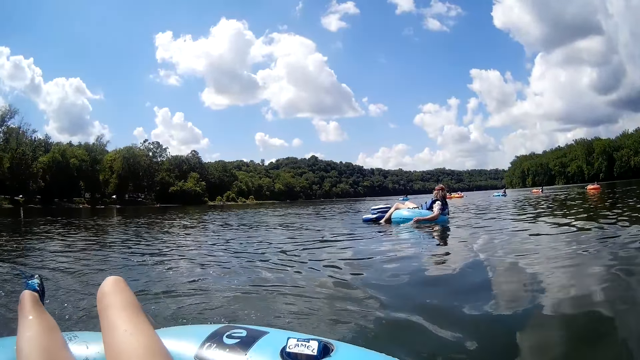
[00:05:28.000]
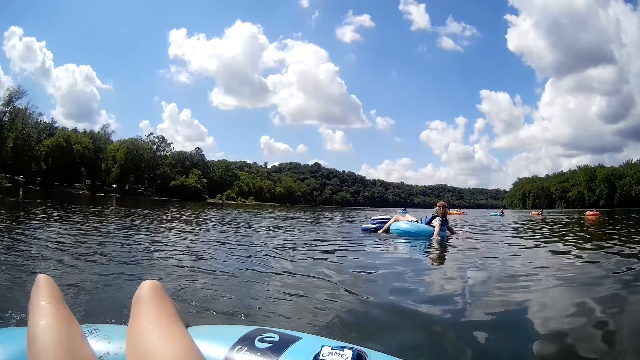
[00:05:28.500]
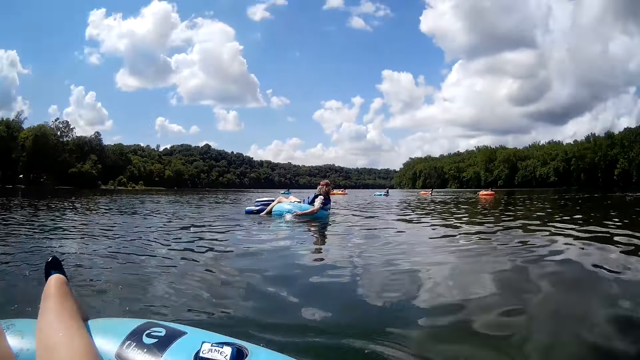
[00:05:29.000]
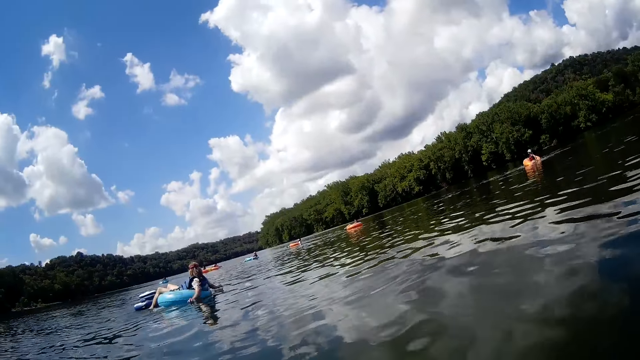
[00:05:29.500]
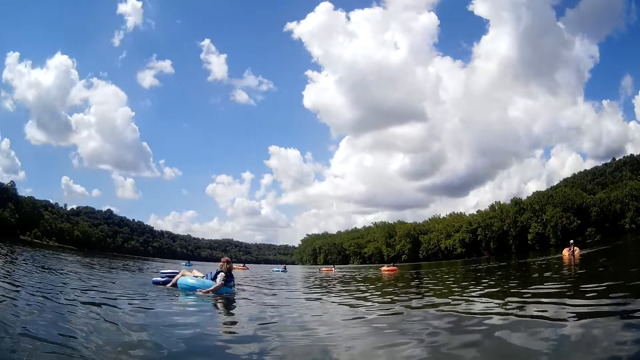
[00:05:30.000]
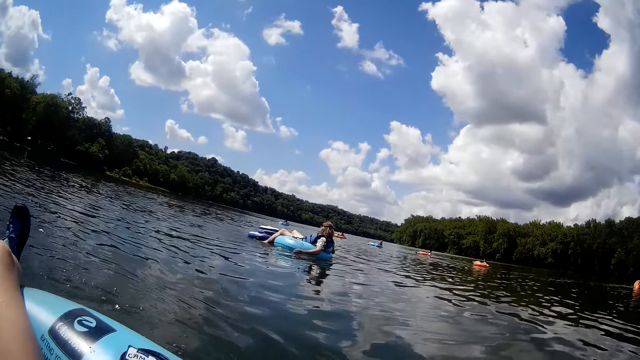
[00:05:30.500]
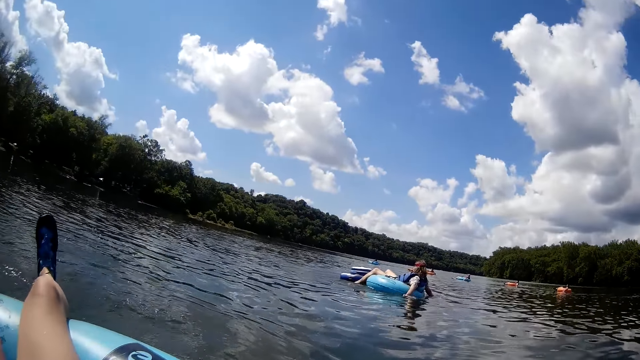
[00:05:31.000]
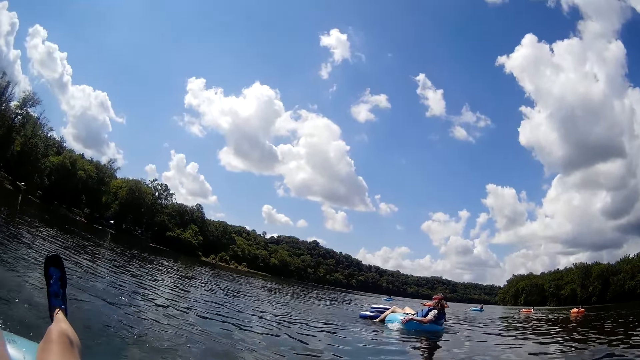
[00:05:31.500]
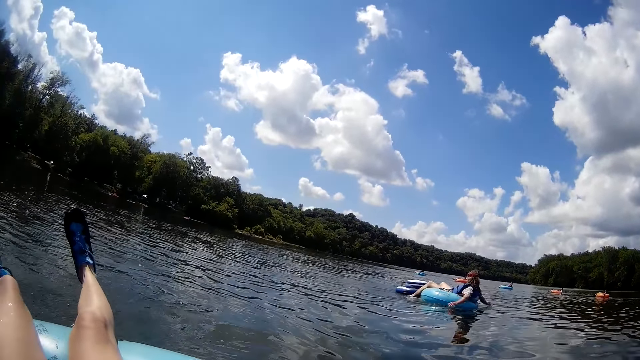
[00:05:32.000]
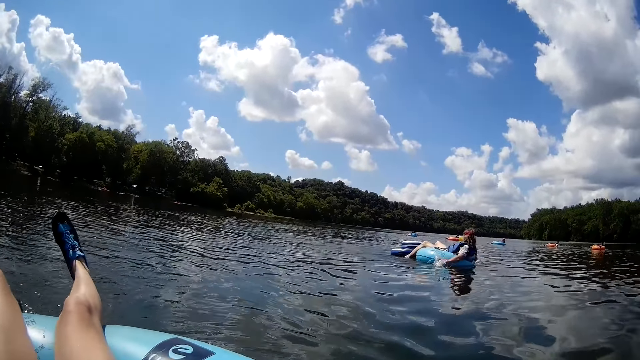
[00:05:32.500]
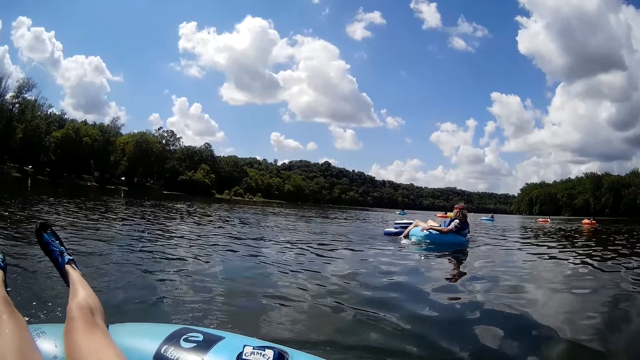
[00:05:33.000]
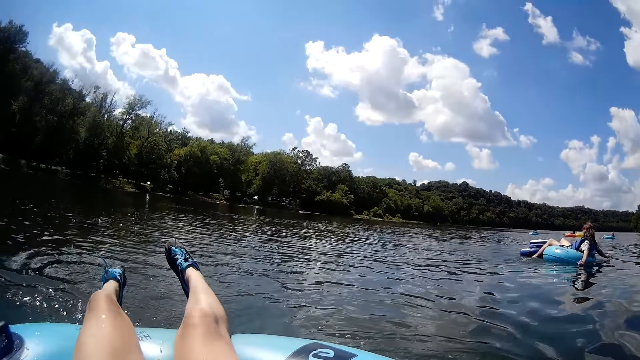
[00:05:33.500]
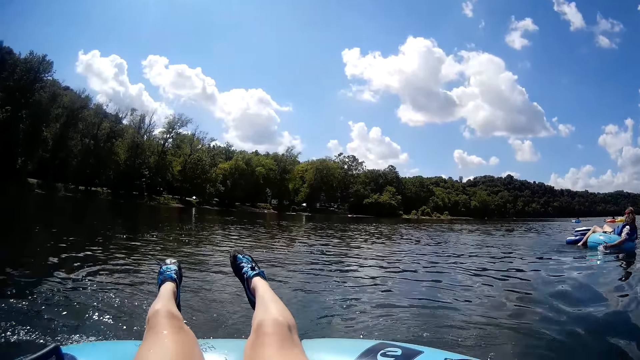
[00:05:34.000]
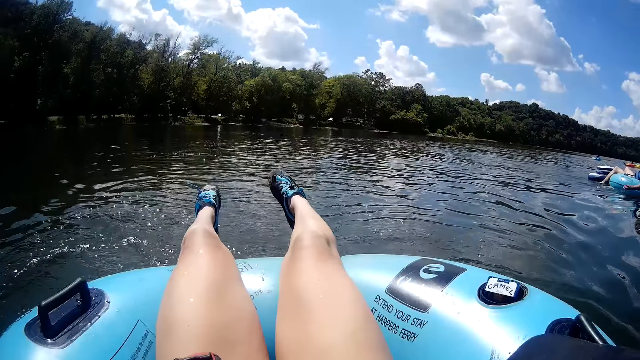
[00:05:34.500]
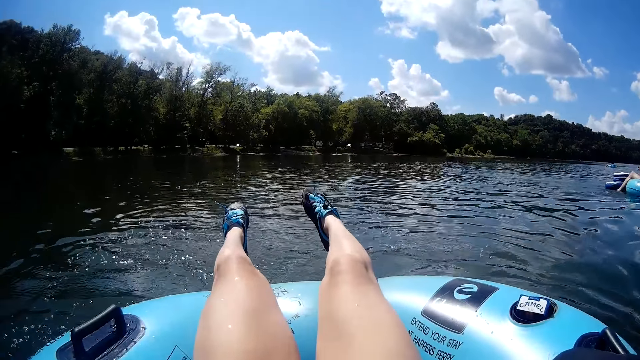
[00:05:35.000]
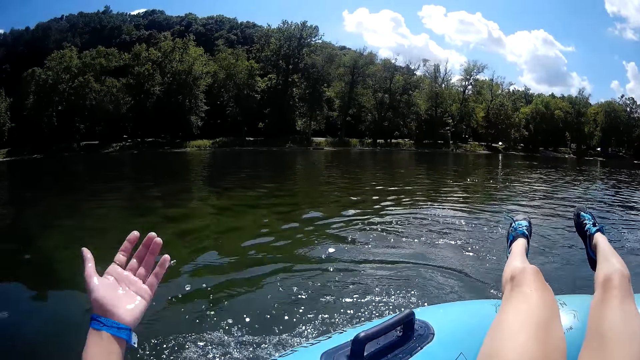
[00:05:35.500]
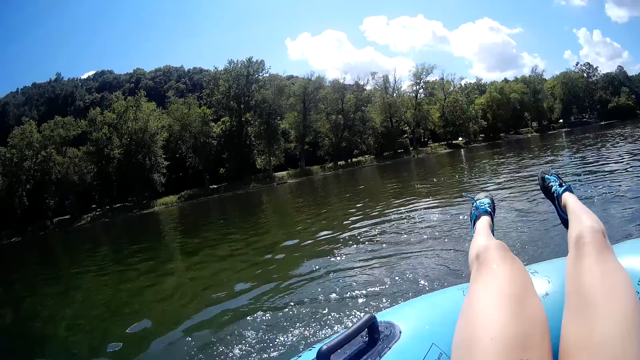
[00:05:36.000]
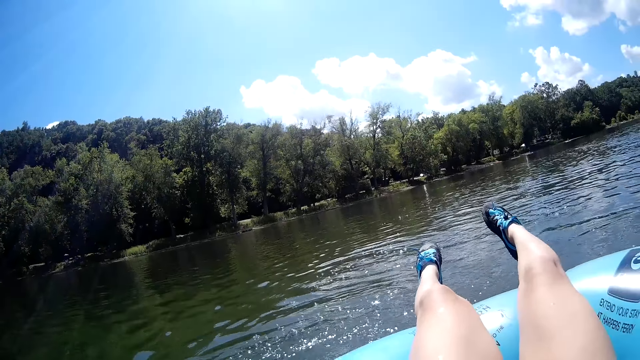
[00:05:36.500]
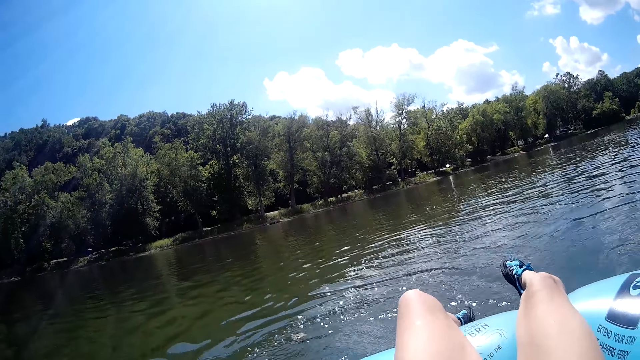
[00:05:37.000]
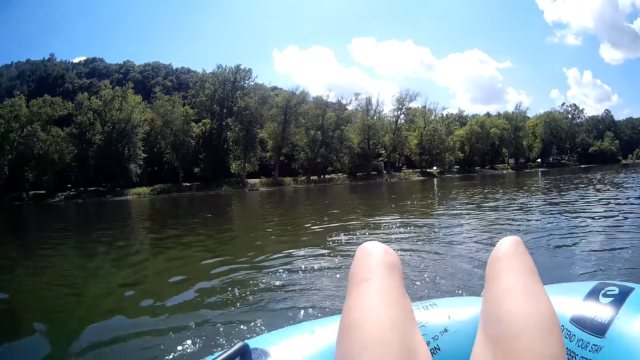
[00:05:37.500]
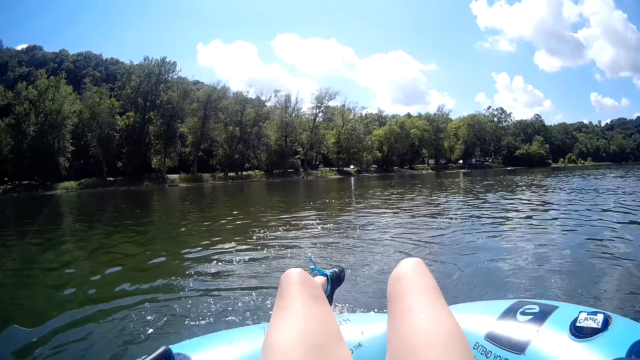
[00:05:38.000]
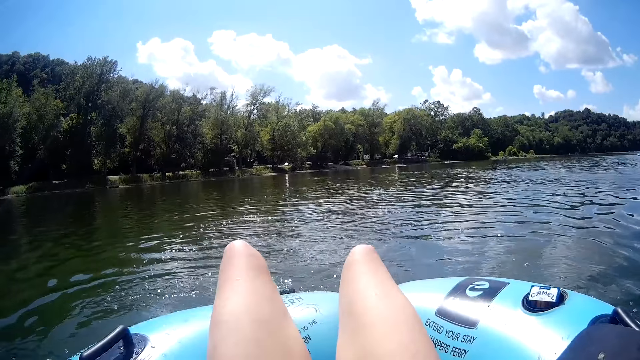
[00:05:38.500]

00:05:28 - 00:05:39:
A person moves her hands in the water. The camera wearer looks around. She paddles the water with her left hand. She moves something in the water.

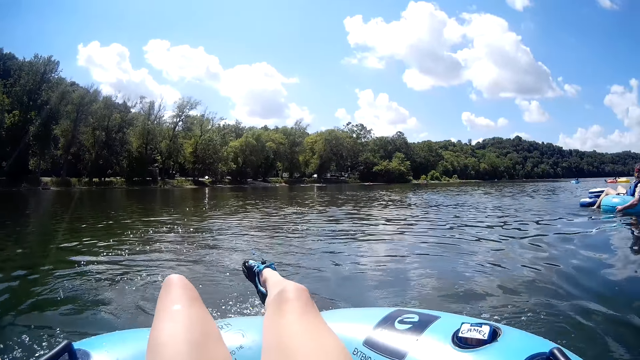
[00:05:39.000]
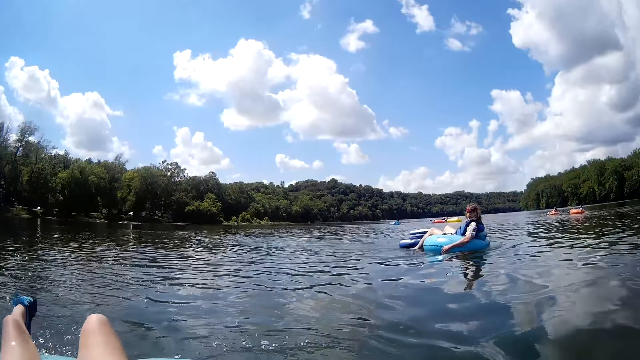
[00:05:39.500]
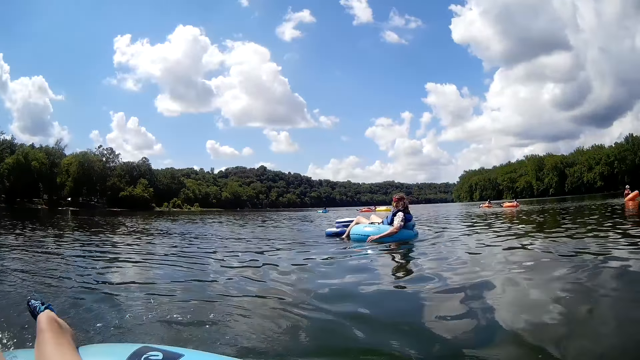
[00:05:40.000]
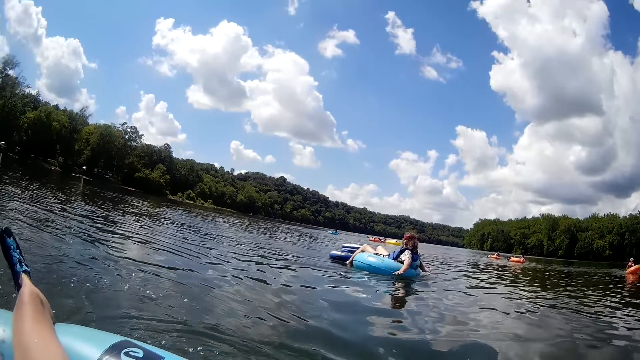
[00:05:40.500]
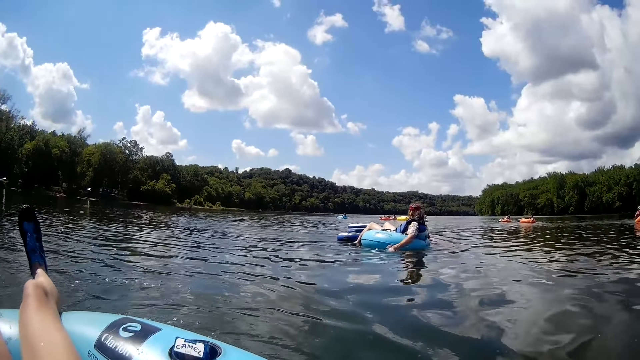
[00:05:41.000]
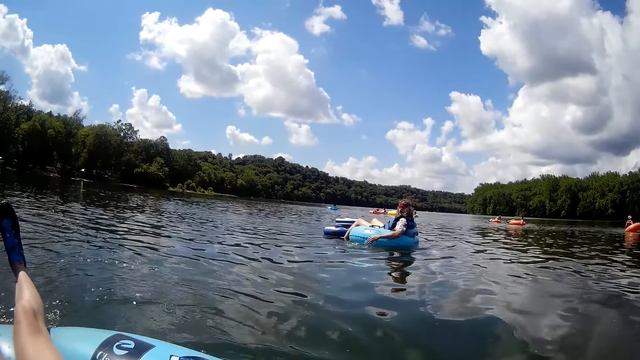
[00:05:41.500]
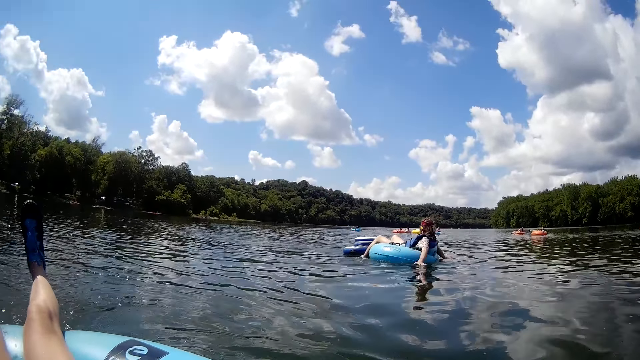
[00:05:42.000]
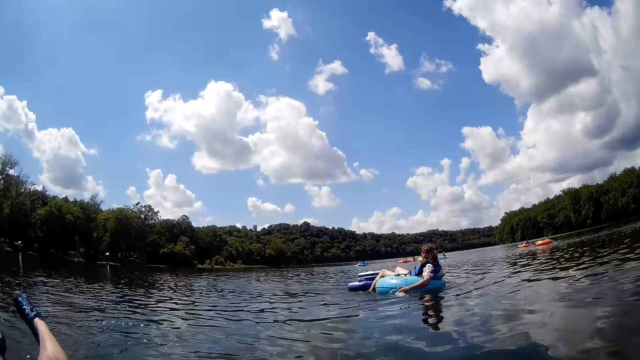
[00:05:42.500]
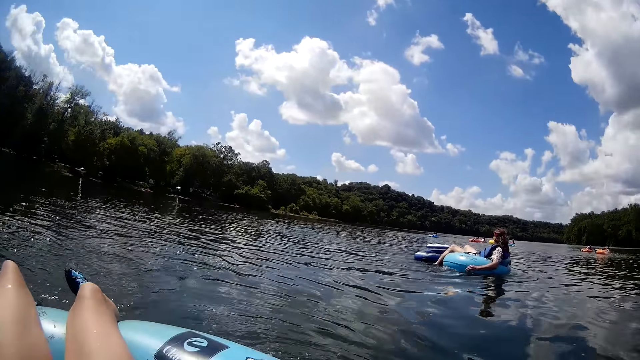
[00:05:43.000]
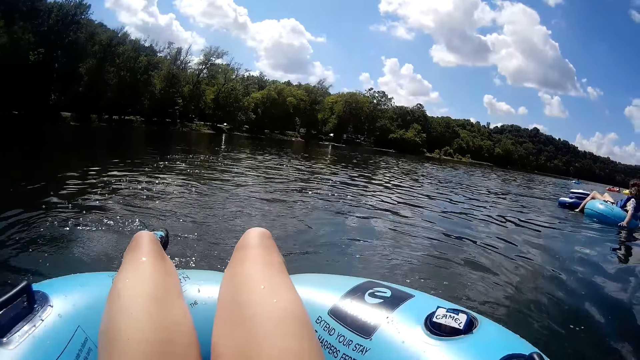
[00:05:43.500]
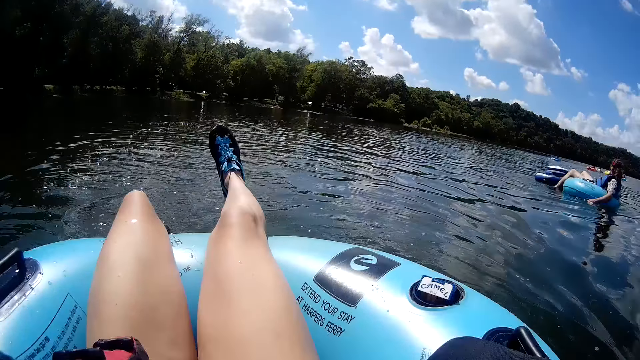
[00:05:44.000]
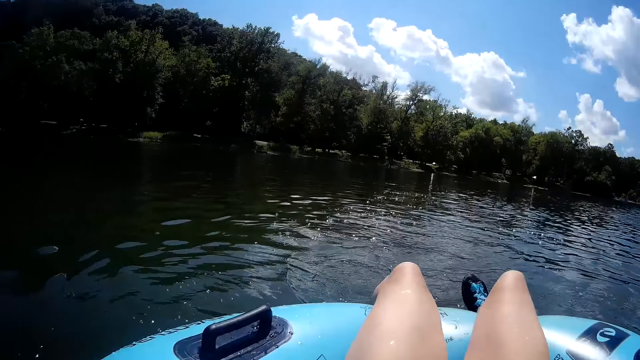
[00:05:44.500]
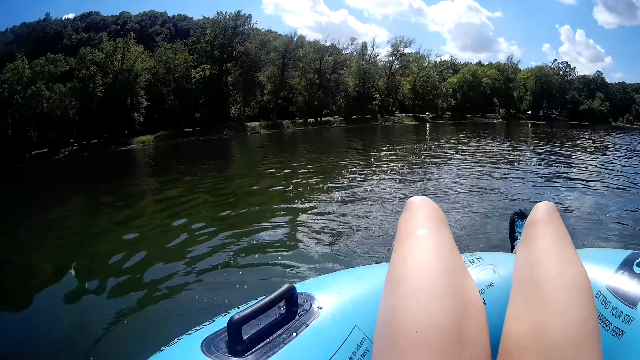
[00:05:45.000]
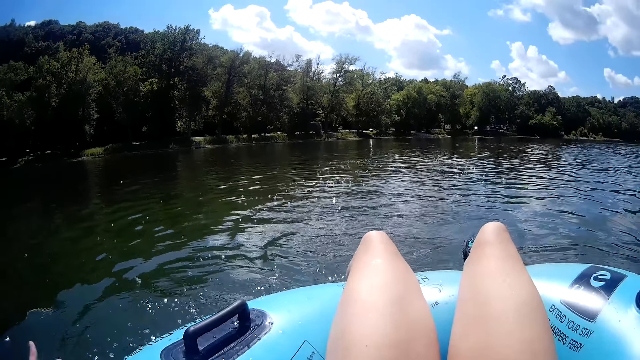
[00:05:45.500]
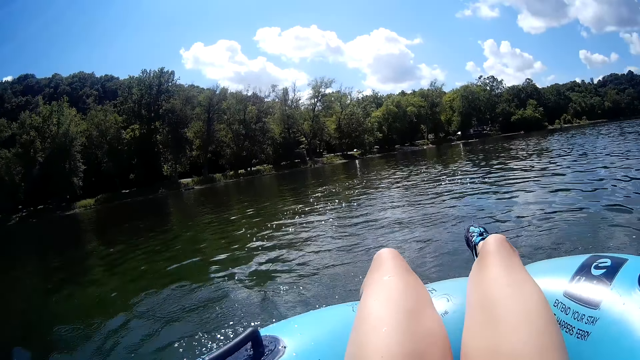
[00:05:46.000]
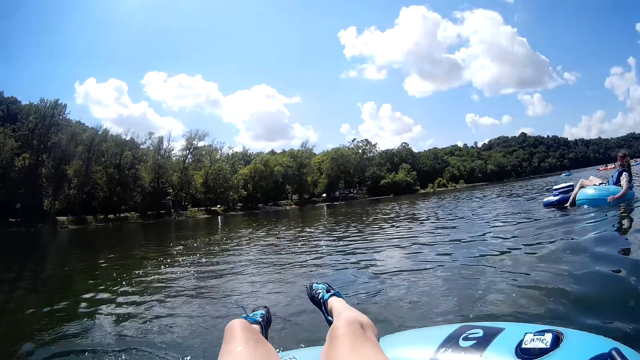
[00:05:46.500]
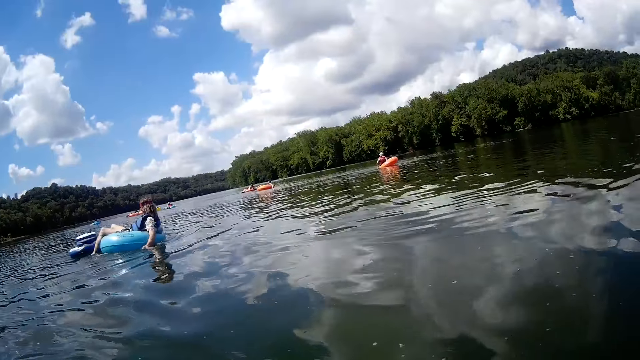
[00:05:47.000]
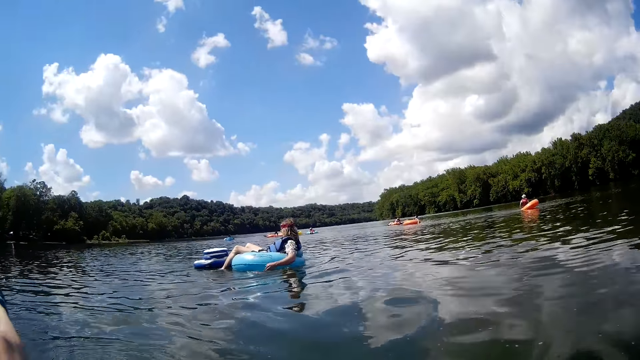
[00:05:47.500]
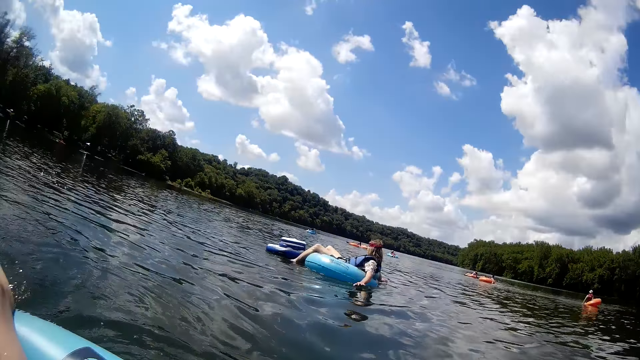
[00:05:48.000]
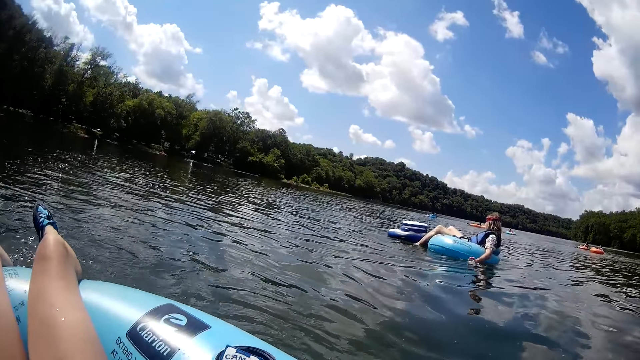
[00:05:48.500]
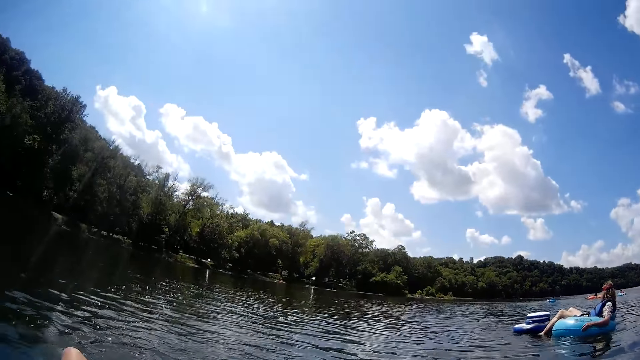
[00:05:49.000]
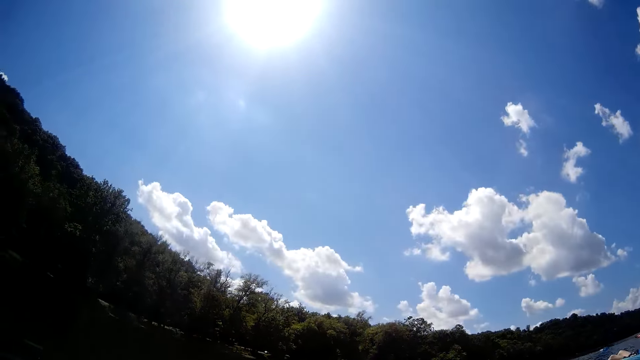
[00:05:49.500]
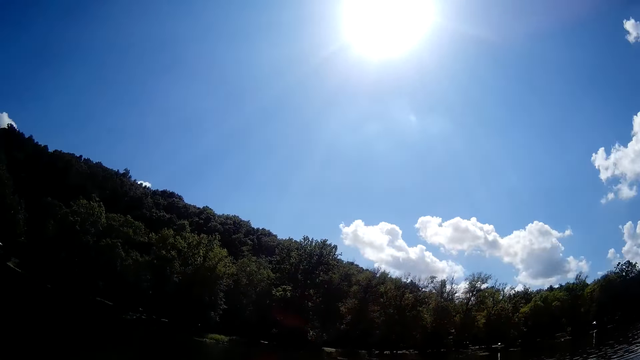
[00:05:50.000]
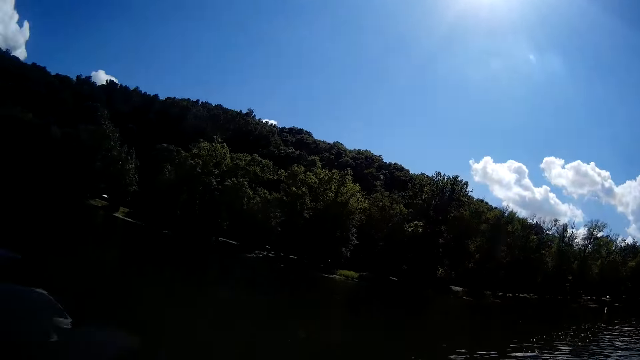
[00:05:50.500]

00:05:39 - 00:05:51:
The man paddles the water with both hands. The camera wearer moves something in the water. They look around.
